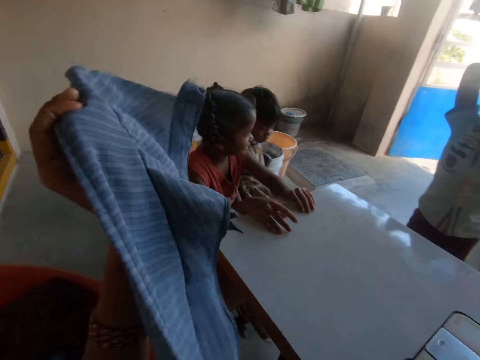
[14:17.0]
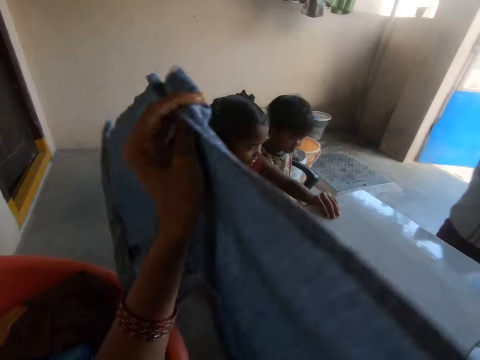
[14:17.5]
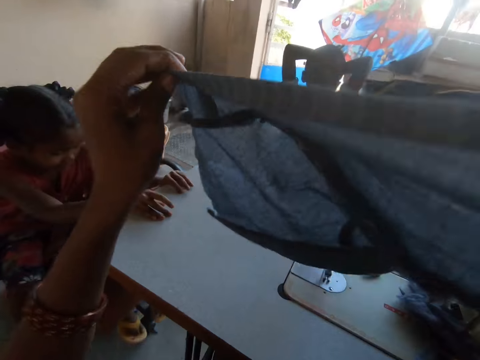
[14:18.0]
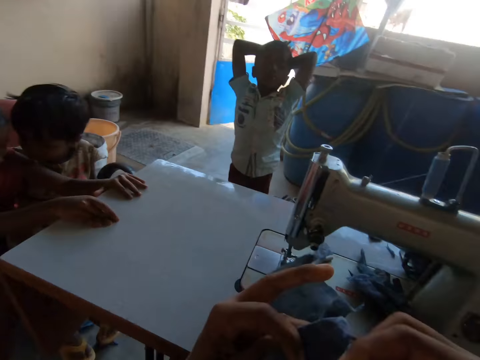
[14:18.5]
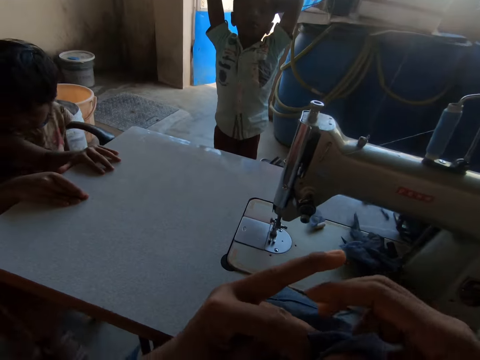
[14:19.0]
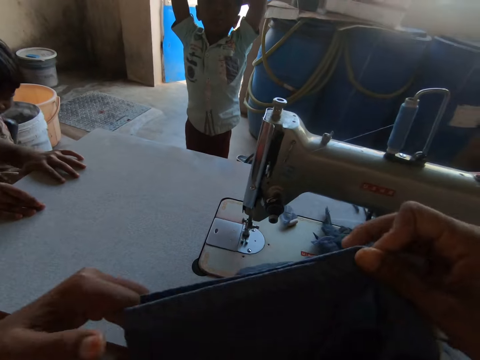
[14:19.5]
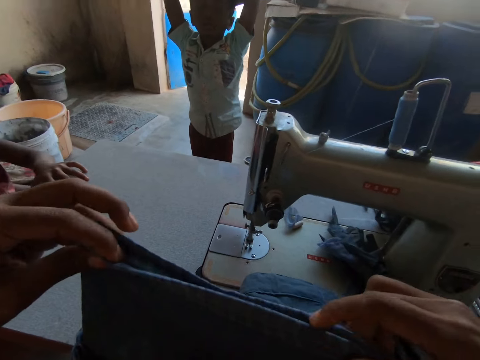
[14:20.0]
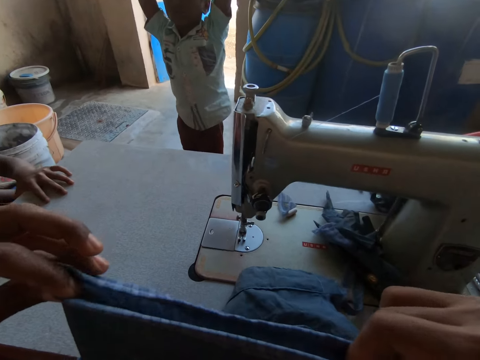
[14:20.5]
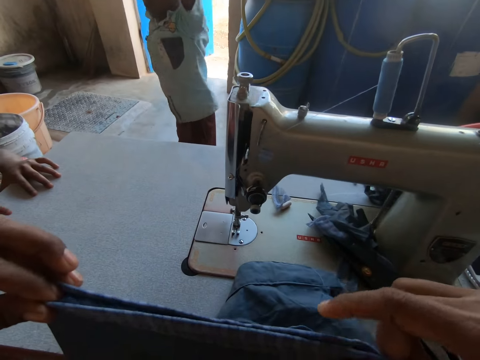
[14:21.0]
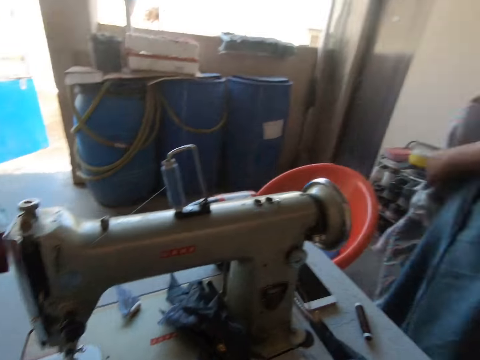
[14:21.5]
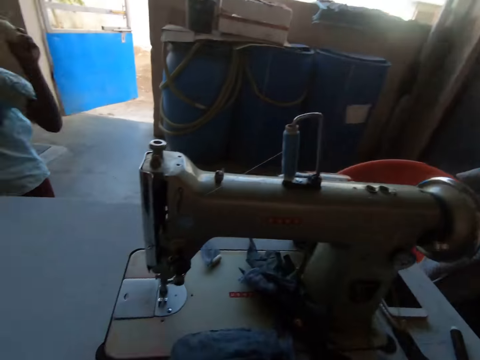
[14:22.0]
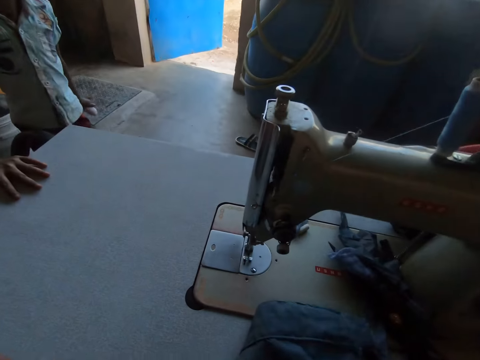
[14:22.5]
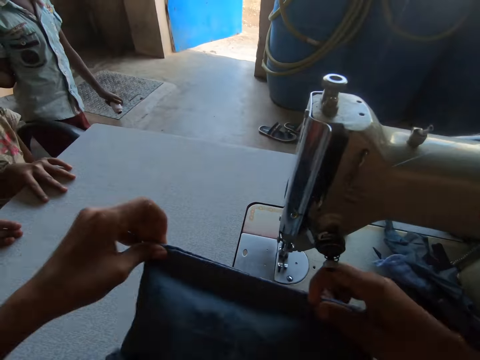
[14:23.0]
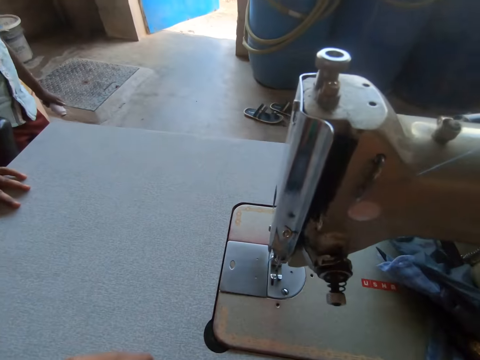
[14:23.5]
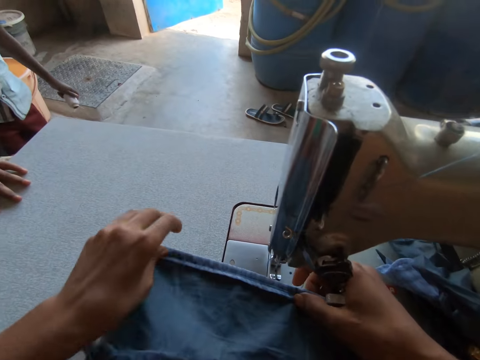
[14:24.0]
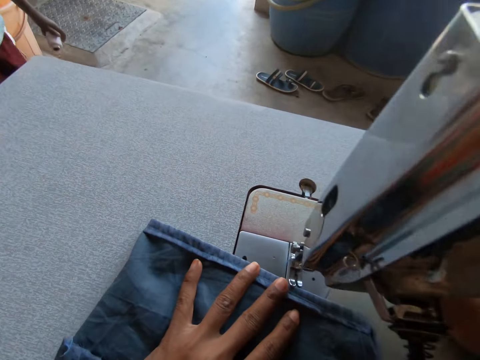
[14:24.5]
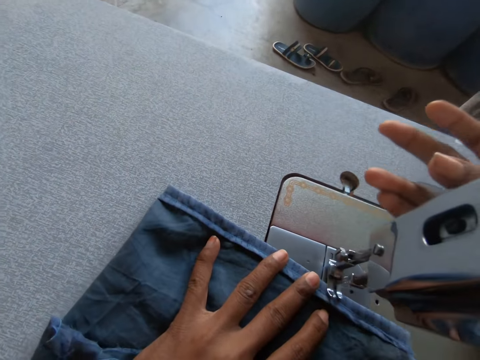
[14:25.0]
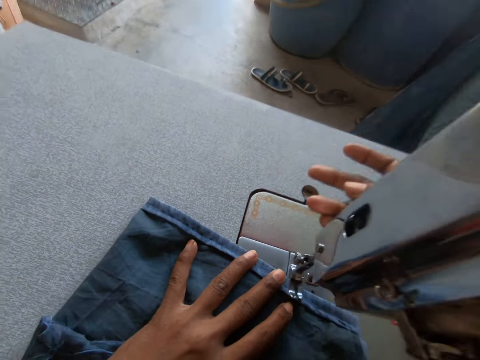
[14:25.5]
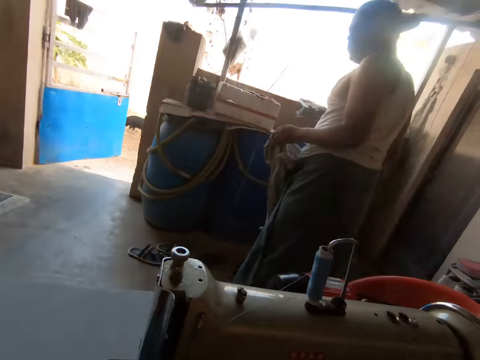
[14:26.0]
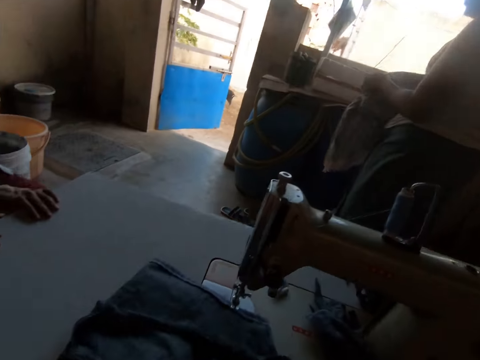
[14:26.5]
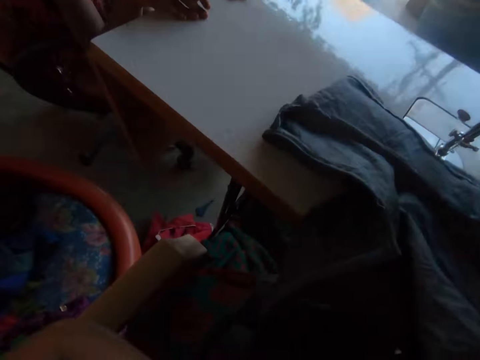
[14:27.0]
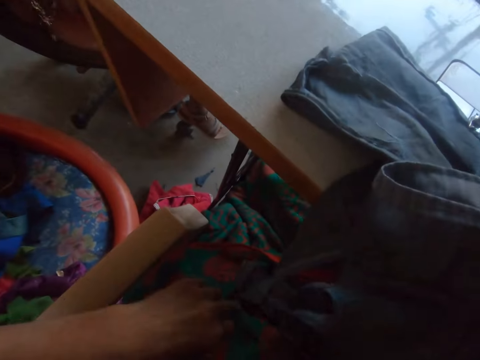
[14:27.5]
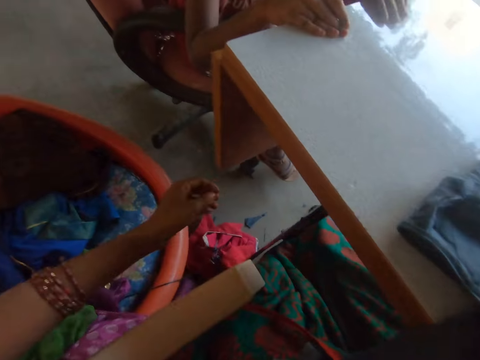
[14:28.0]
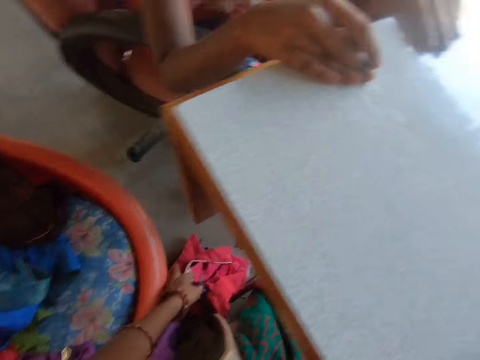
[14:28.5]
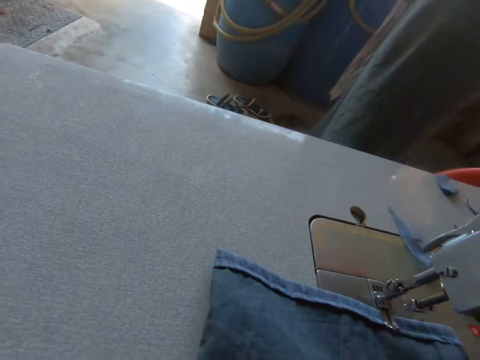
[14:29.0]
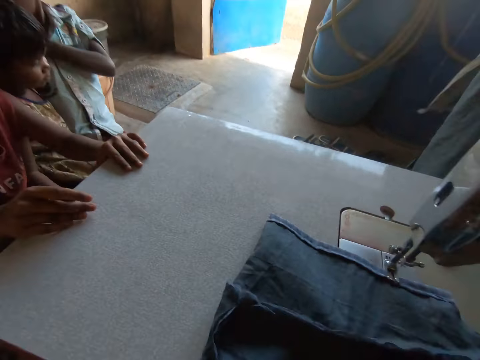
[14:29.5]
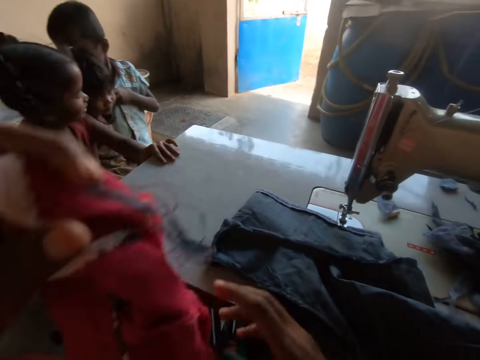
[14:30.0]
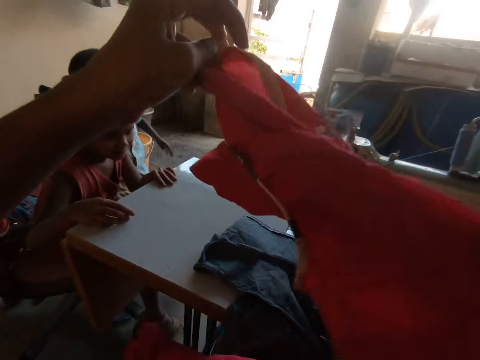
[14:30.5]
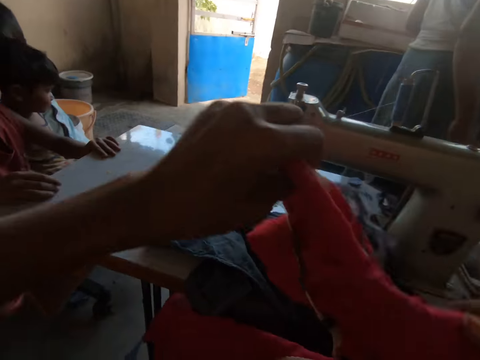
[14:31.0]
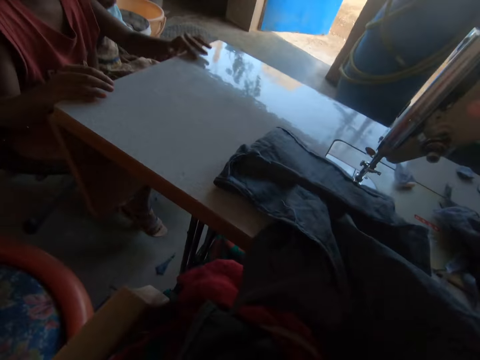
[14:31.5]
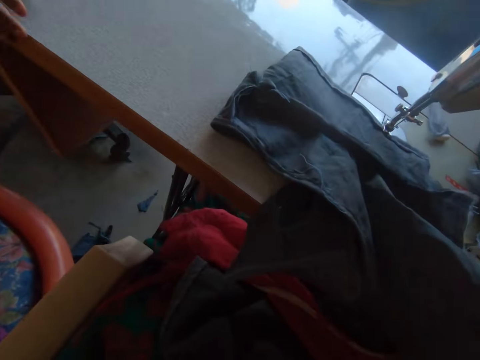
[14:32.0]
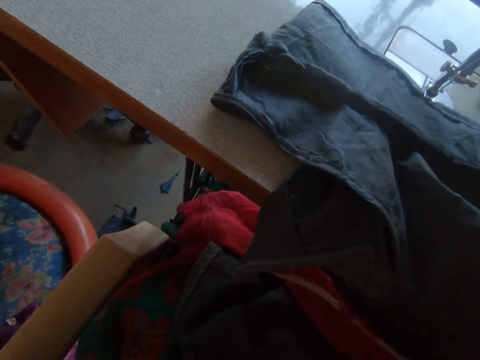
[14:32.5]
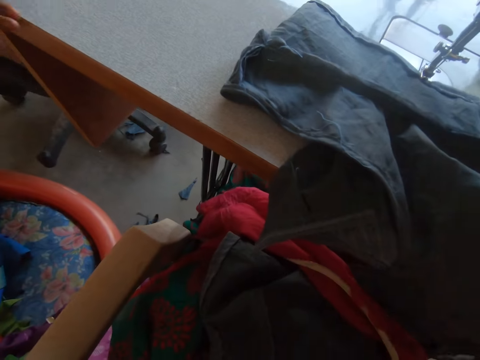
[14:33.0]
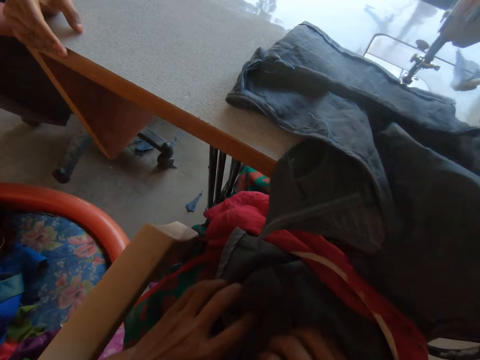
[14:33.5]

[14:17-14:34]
A child plays on the seat with another child beside the camera wearer's sewing machine. The camera wearer folds the cloth in her hands. A boy stands along the sewing machine. The camera wearer aligns the cloth edges. A man converses with the camera wearer on his way in the room. The camera wearer drops the cloth on the sewing machine with both hands. She adjusts the needle clamp of the sewing machine with her right hand. The man holds a cloth with both hands. The camera wearer converses with the man. She picks up the cloth on the floor with her left hand. She stretches the cloth. She drops the cloth to the other on her laps with her hands.

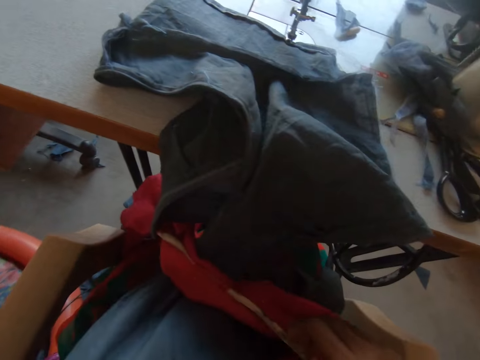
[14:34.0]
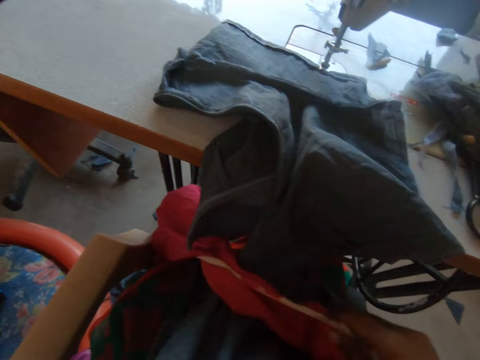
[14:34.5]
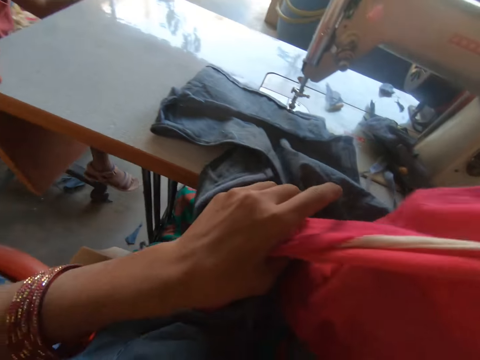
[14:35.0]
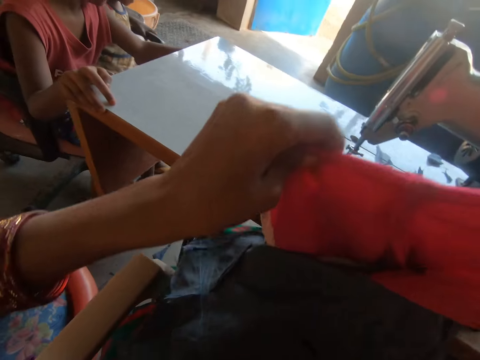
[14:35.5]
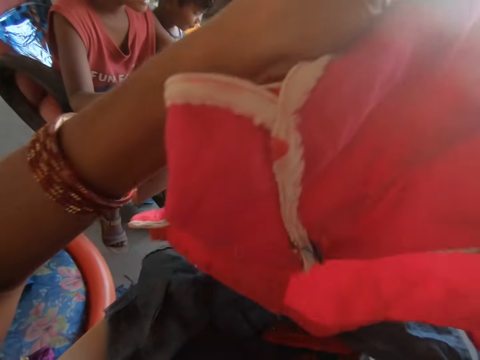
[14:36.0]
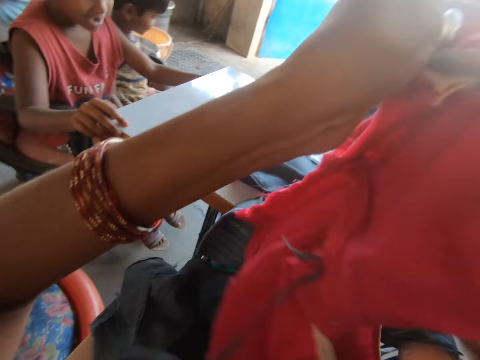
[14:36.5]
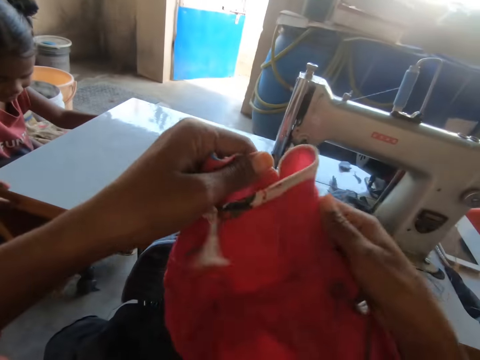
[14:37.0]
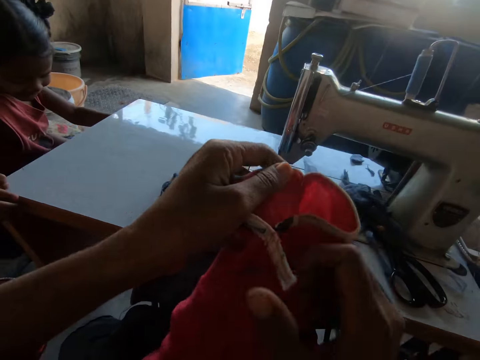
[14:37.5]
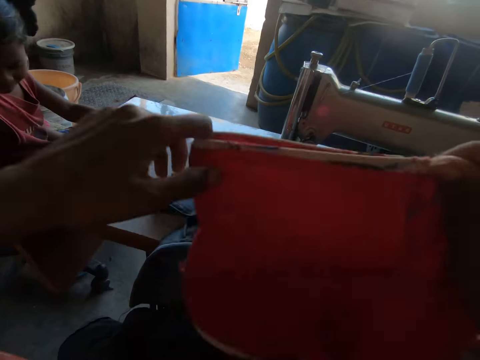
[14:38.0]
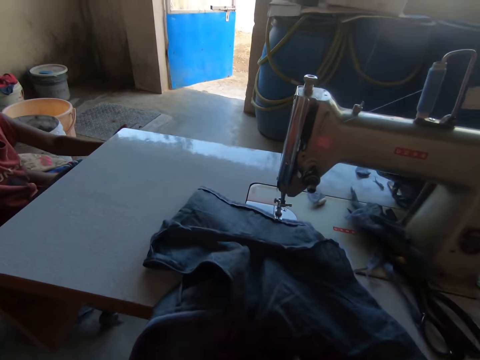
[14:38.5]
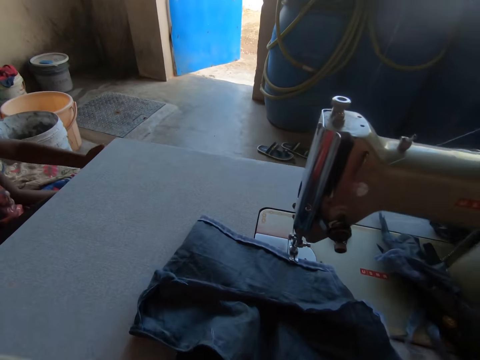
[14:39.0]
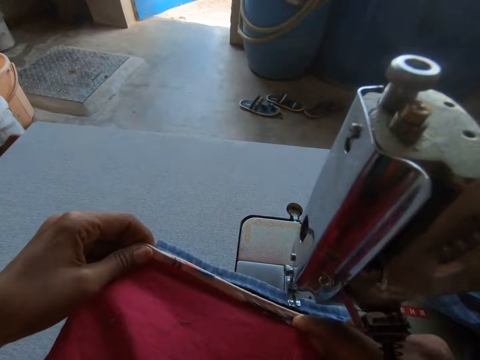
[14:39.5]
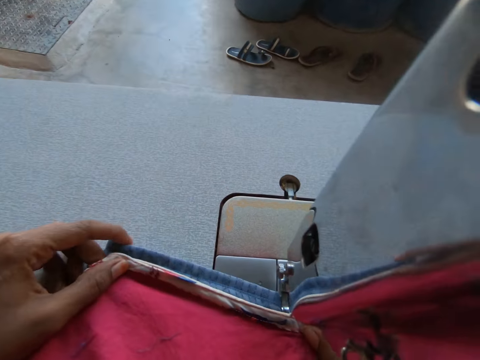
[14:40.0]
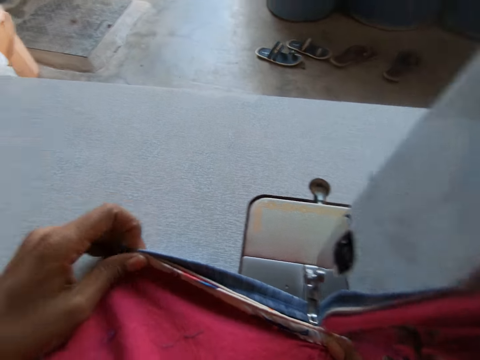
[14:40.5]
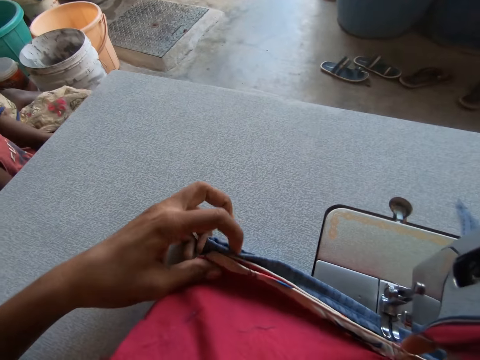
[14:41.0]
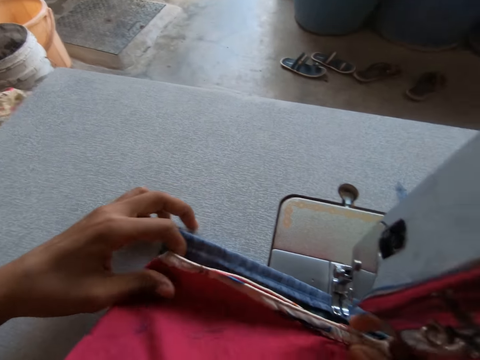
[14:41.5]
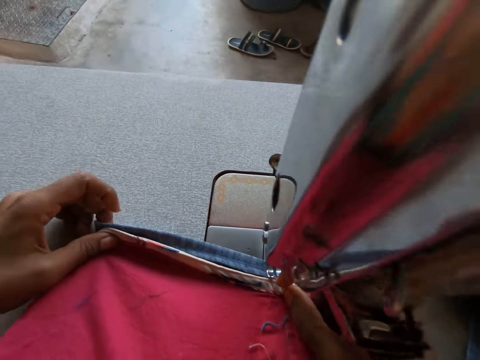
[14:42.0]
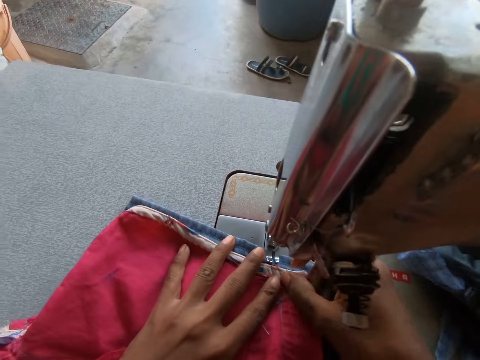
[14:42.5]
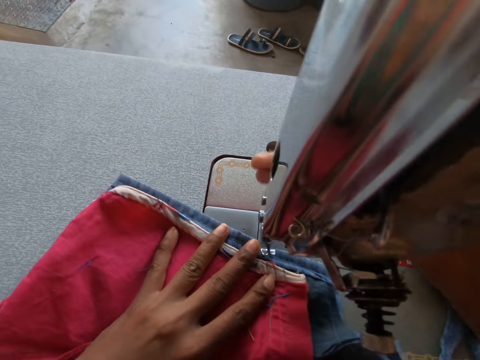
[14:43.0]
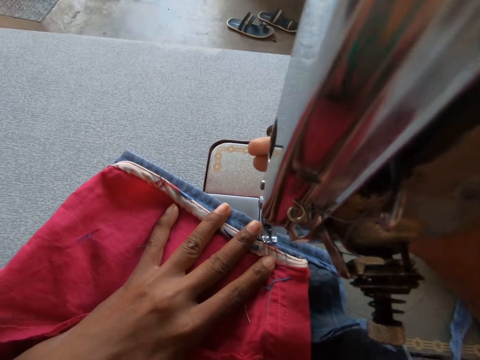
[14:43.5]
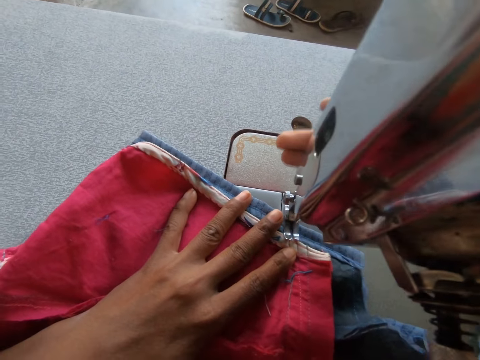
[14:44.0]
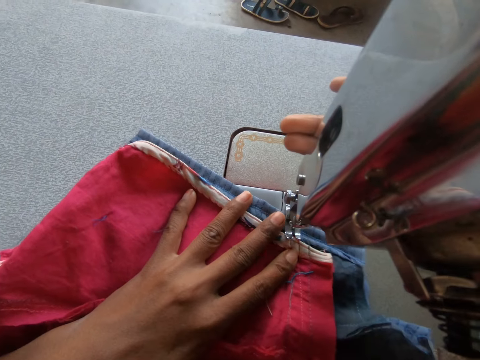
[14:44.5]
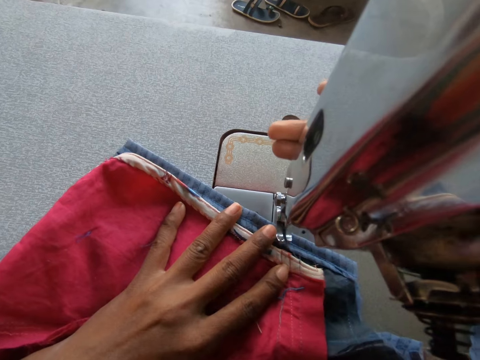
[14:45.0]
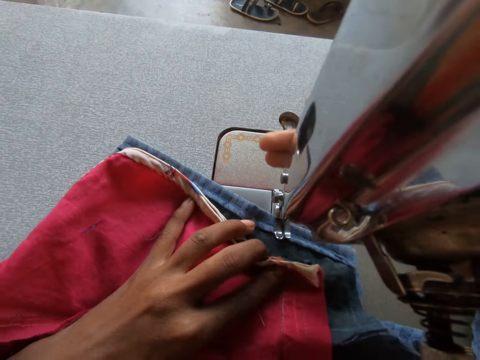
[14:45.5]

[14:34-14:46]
The camera wearer picks up the cloth from her laps with both hands. She straightens the cloth. She places the cloth on the sewing machine with both hands. She aligns the cloths' edges on the sewing machine. She adjusts the needle clamp of the sewing machine with her right hand. She sews the cloths with the sewing machine.
